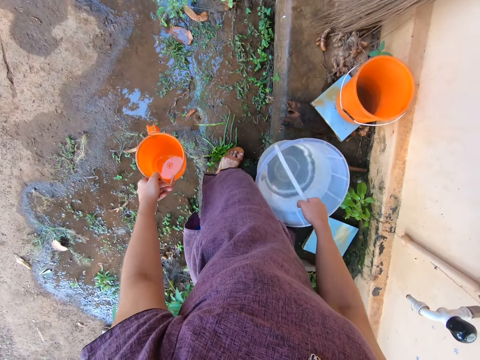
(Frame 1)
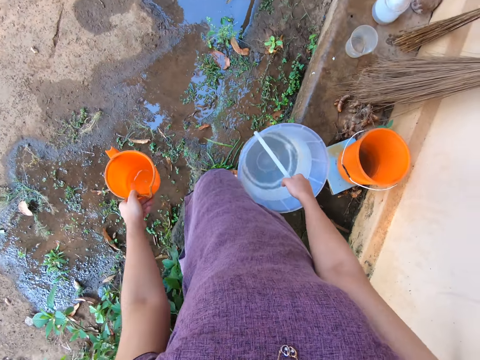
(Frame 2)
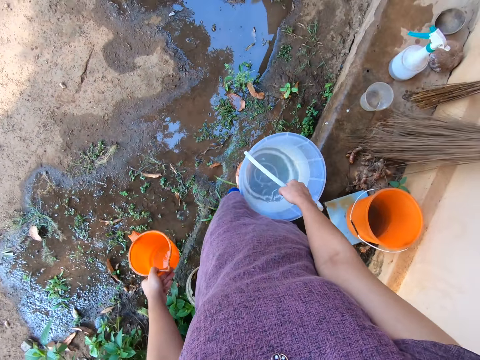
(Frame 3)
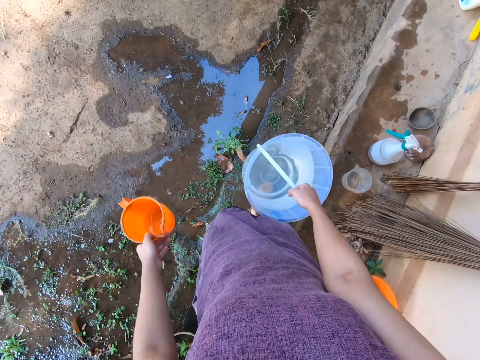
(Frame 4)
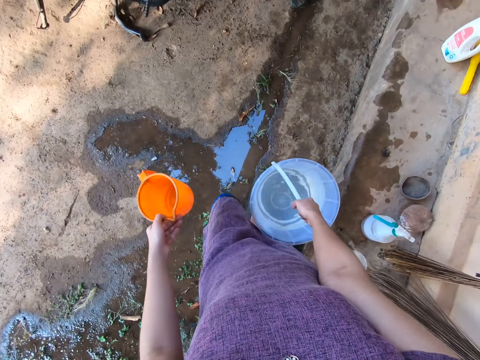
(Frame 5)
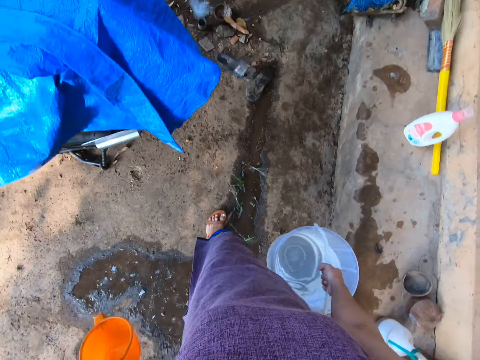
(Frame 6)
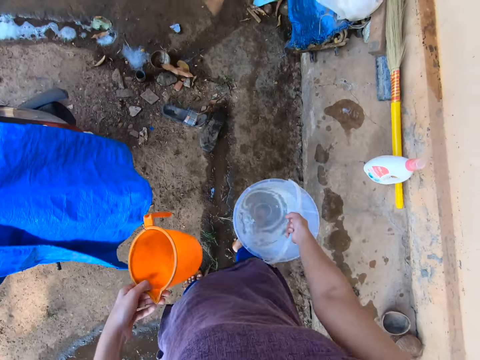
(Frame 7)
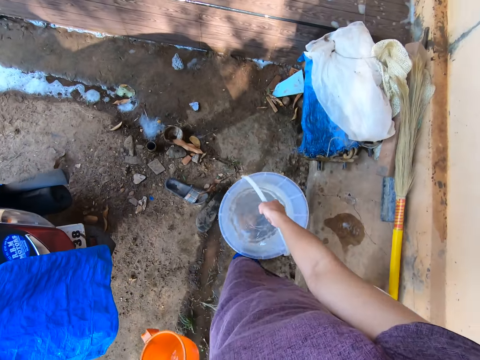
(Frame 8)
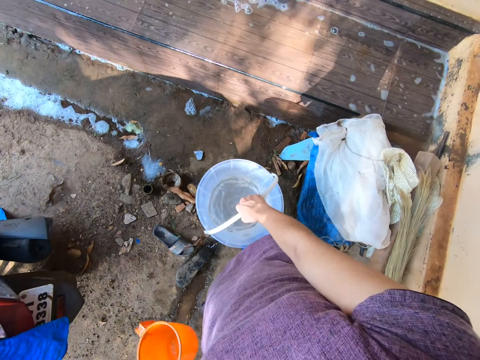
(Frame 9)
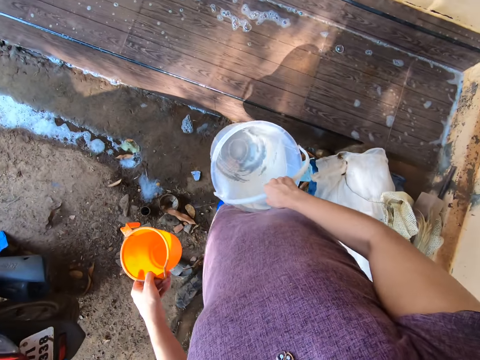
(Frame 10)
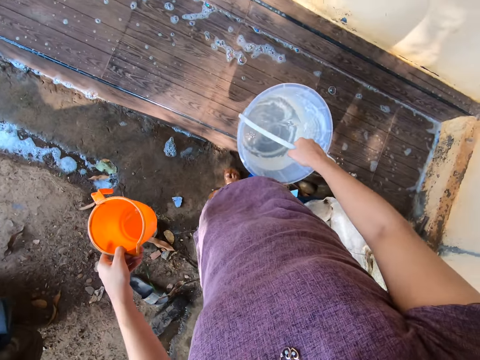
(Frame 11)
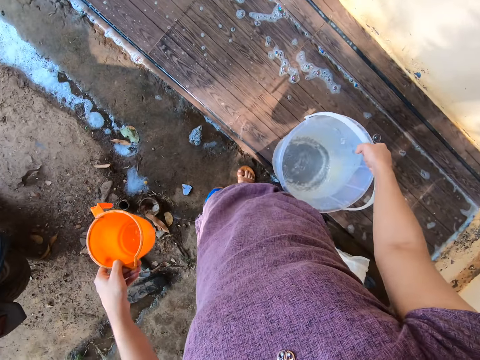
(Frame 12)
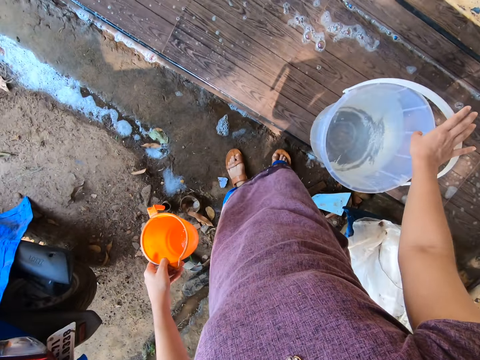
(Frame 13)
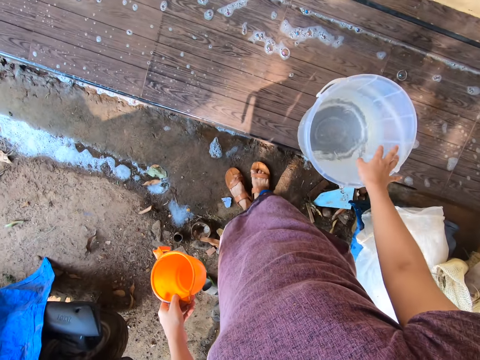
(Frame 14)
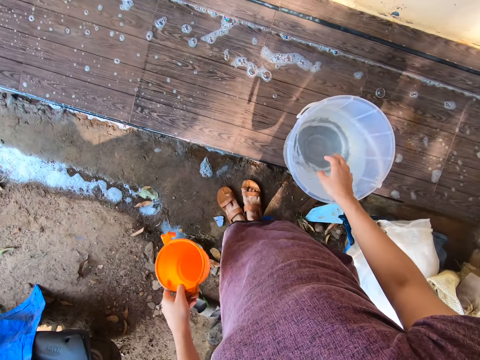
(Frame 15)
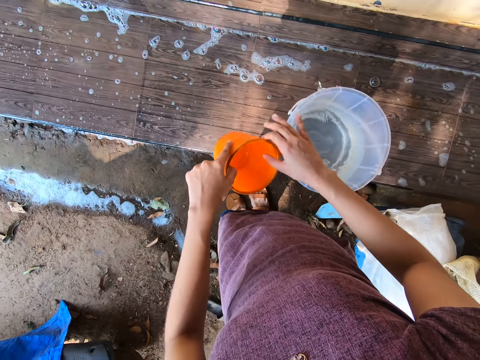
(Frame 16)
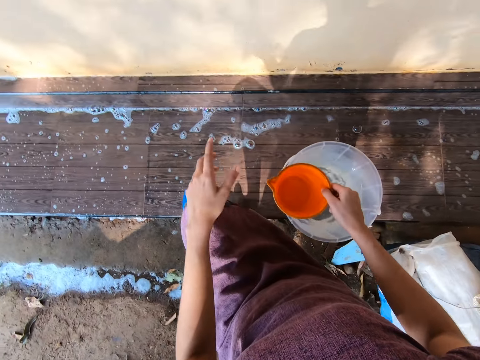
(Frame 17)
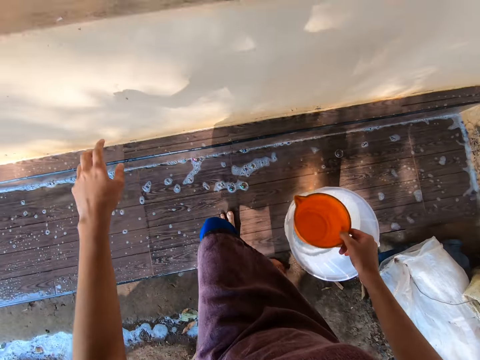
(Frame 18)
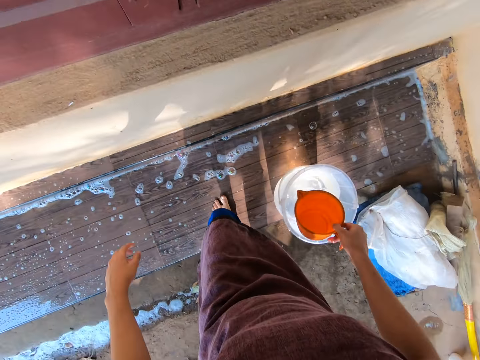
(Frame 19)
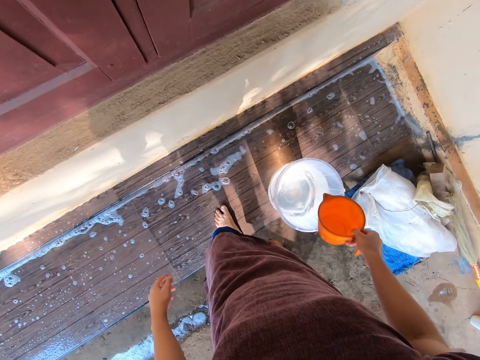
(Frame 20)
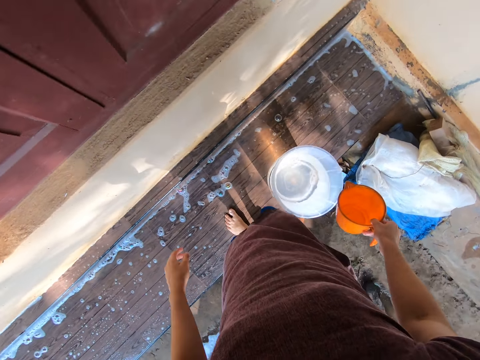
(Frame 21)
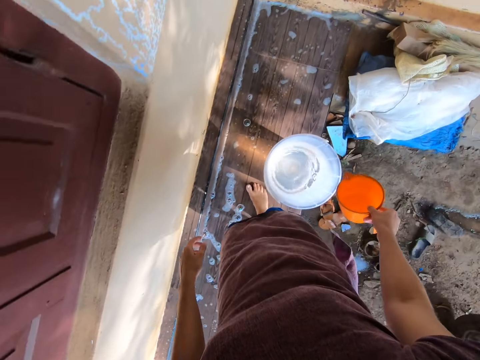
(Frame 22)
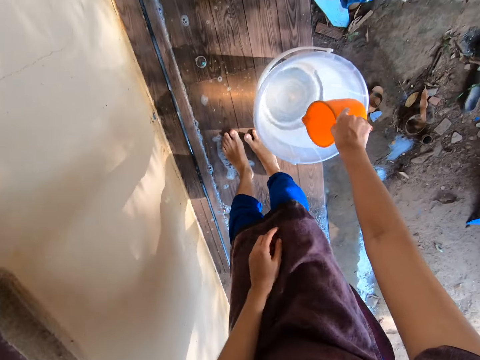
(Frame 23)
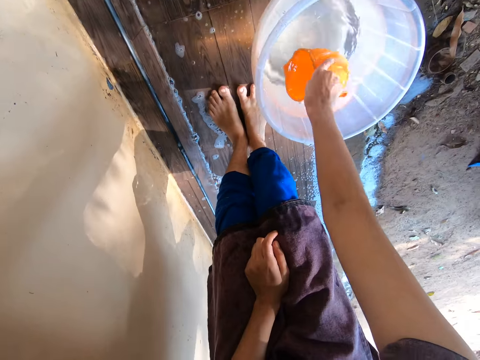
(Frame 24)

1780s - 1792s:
The camera wearer walks around. She places the bucket on the floor with her right hand. She transfers the cup from her left hand to her right hand. She climbs on the floor with her legs. She removes the sandal on the right hand. She steps on the veranda with the right hand. She takes water from the bucket with the cup in her left hand.

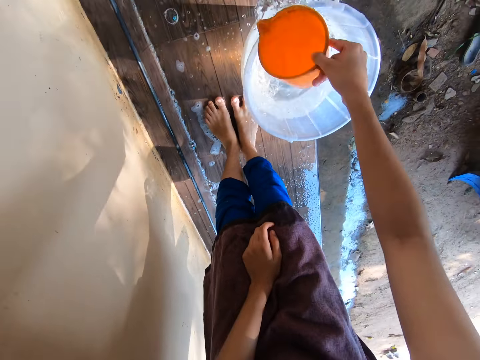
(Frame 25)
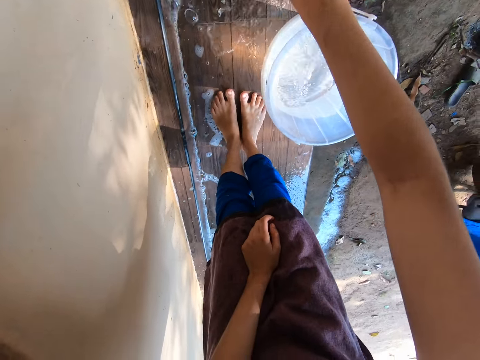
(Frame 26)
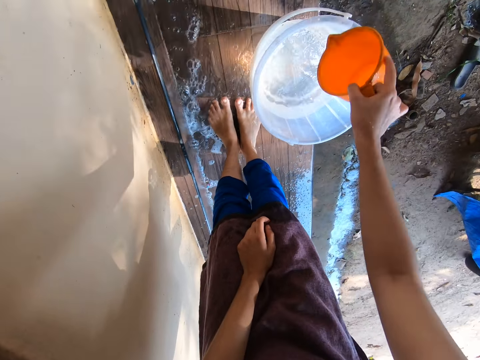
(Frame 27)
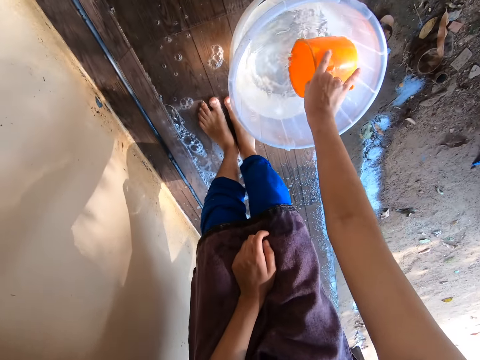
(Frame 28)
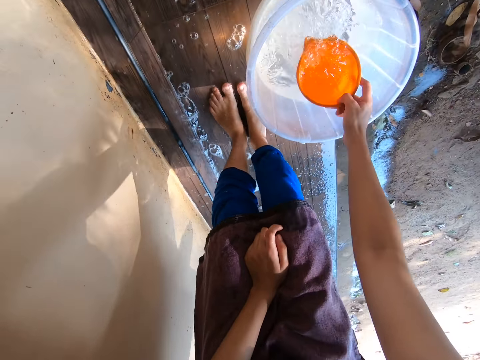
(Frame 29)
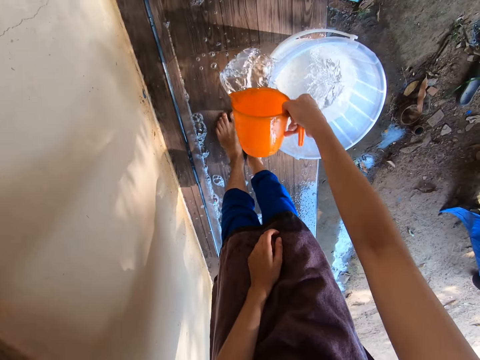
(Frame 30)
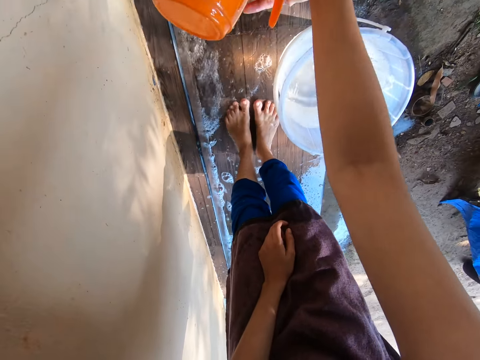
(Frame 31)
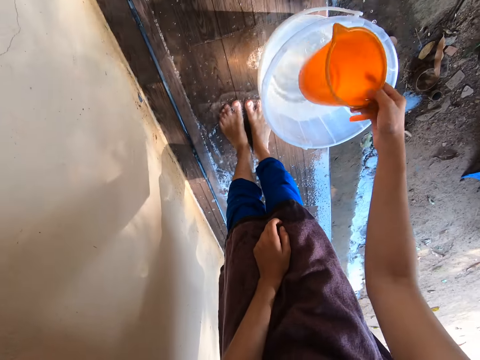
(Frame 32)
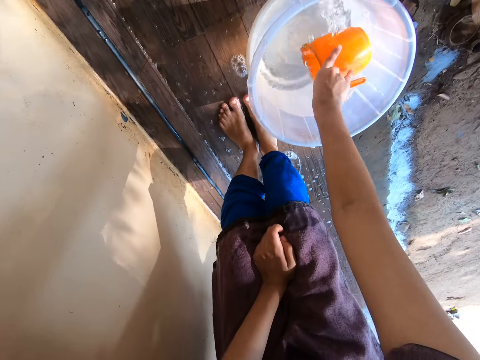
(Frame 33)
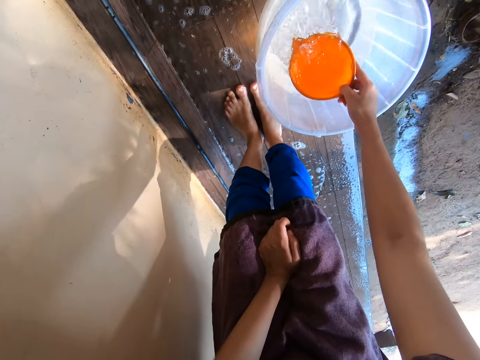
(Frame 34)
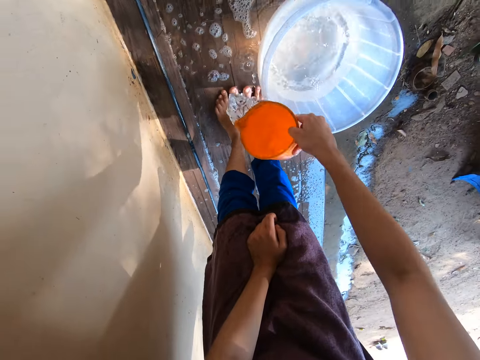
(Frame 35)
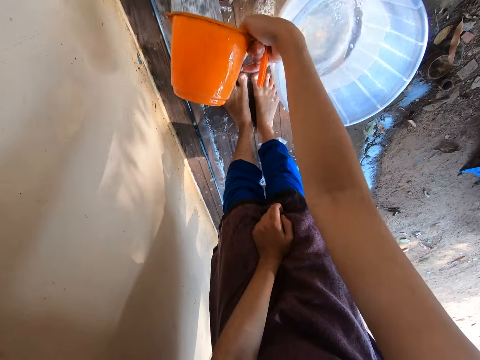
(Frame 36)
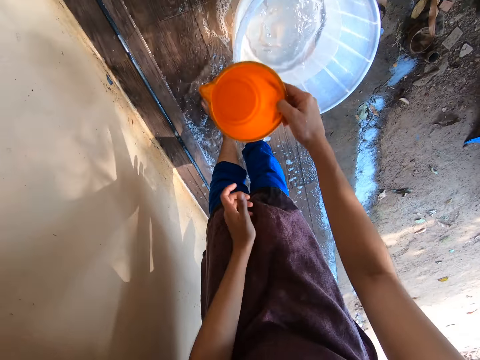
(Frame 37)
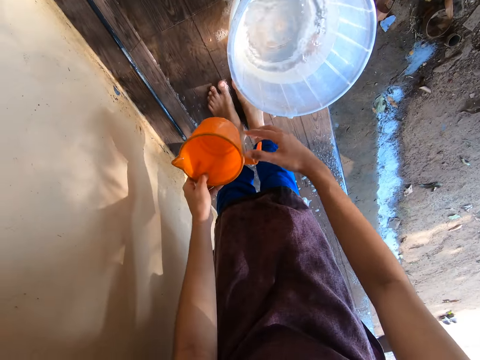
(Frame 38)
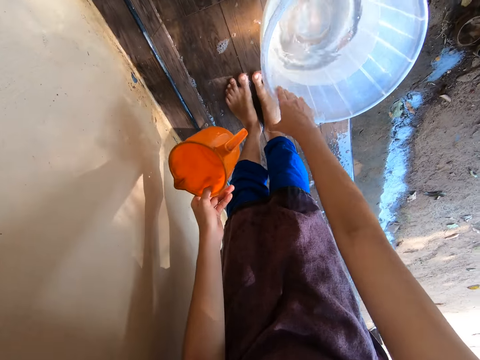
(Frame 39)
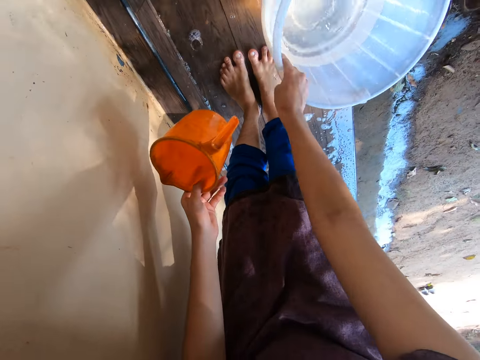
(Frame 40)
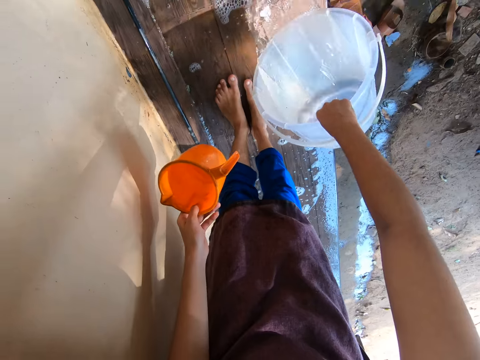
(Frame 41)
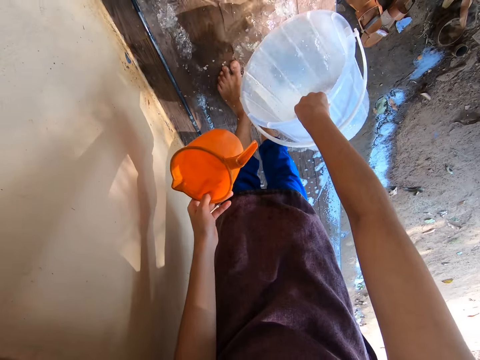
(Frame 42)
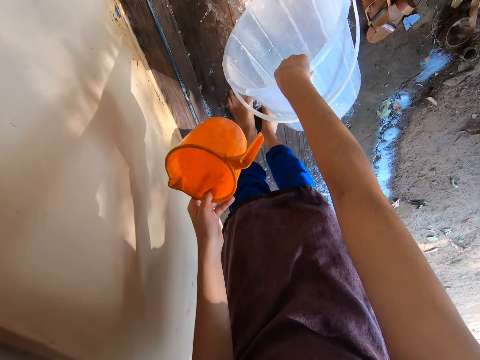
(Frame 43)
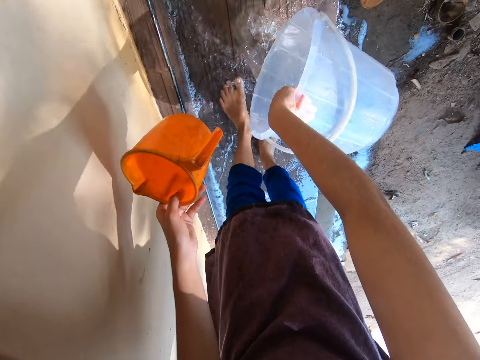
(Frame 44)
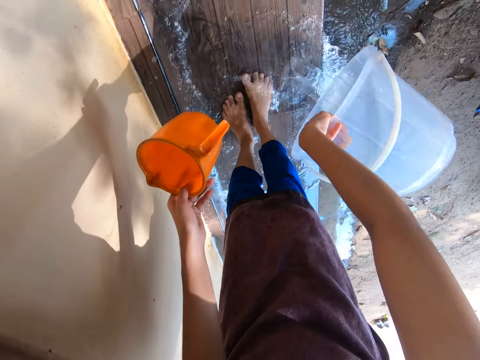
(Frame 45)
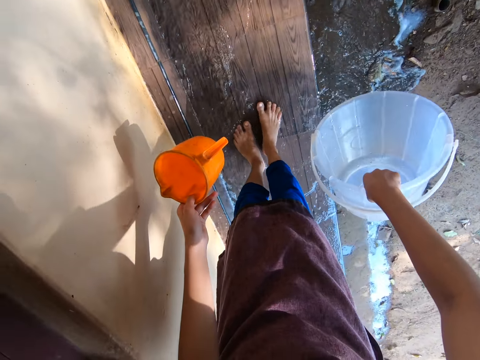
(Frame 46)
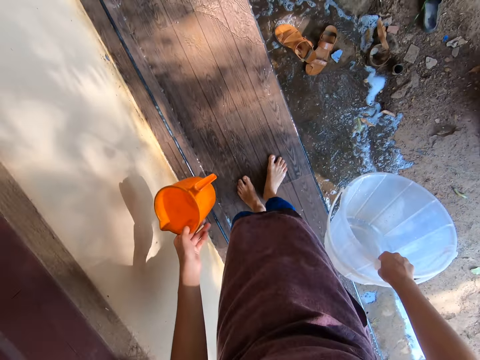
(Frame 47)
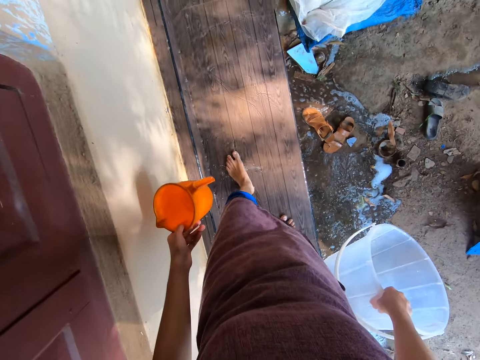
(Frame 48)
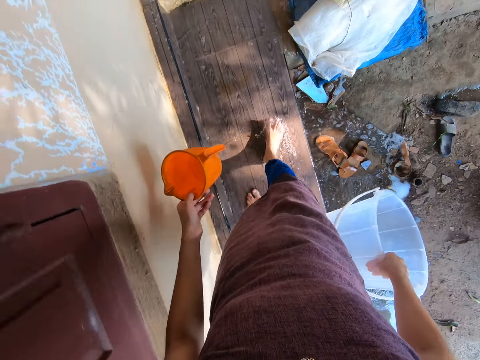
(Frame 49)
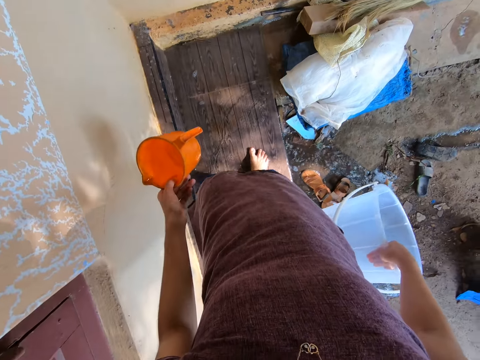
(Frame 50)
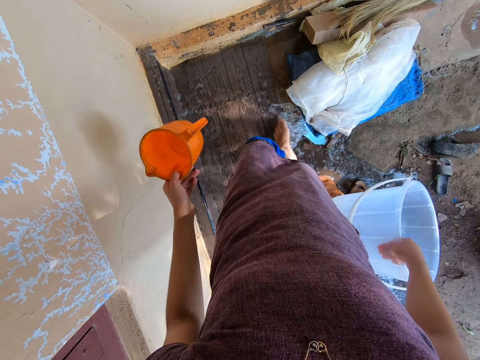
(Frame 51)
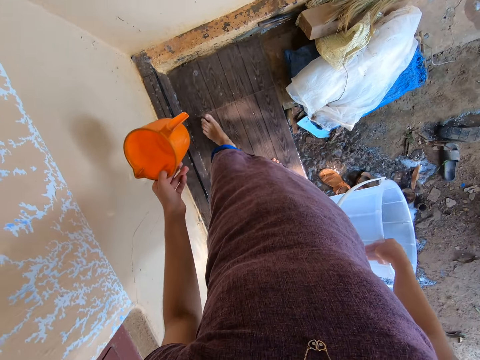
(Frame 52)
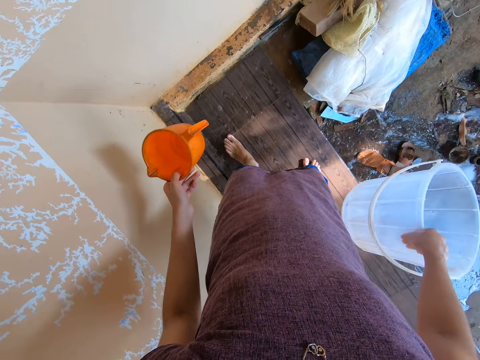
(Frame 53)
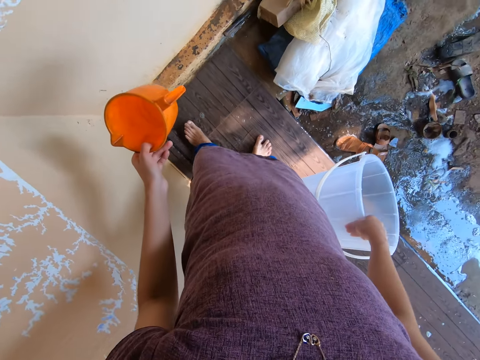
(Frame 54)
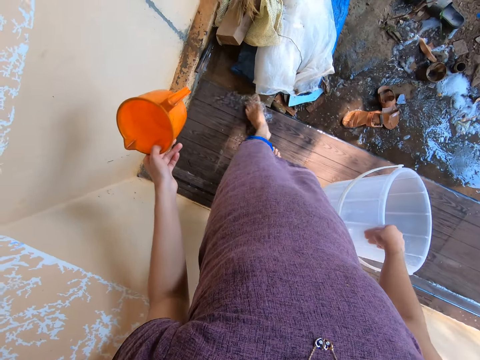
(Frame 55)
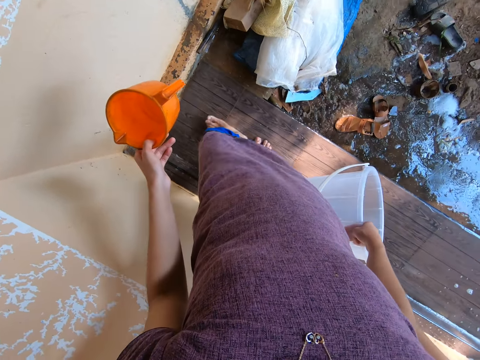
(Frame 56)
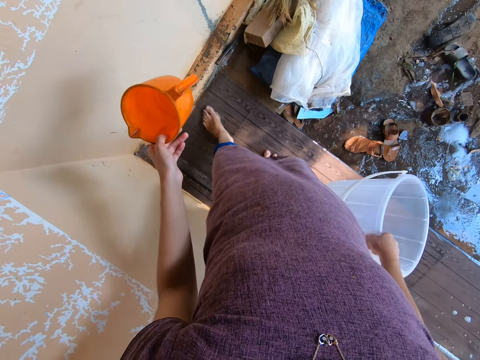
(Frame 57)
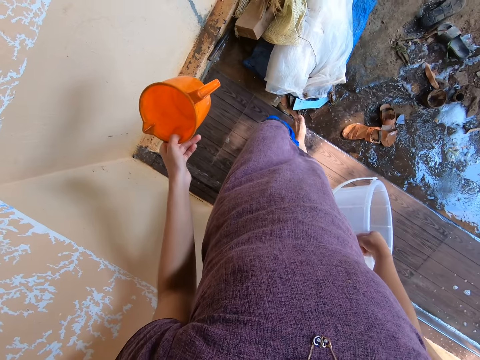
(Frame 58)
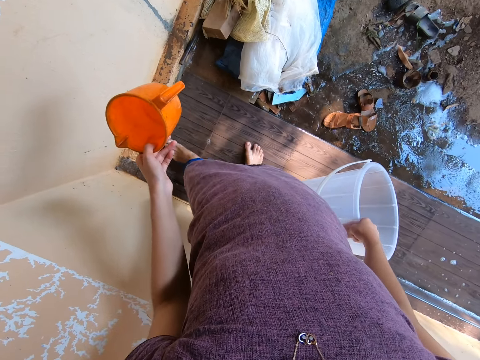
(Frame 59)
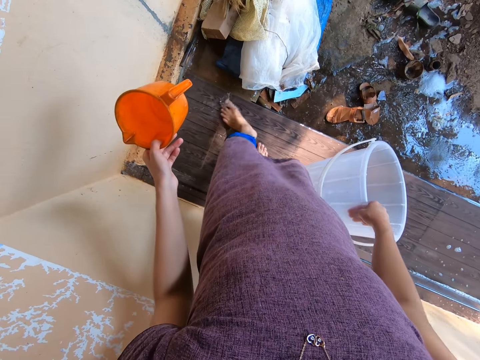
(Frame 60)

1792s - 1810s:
The camera wearer pours water on the floor with the cup in her right hand. She takes water from the bucket with the cup in her left hand. She pours water on the floor with the cup in her right hand. She takes water from the bucket with the cup in her left hand. She pours water on the floor with the cup in her right hand. She transfers the cup from her right hand to her left hand. She picks up the bucket with water with the right hand. She pours the water on the veranda from the bucket with the right hand. She walks on the veranda. She rinses the floor with her legs. She pushes the water from the veranda with the left leg. She does so again.
